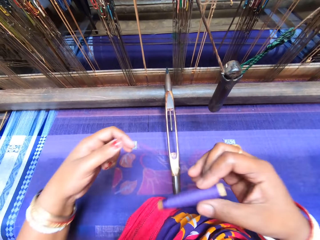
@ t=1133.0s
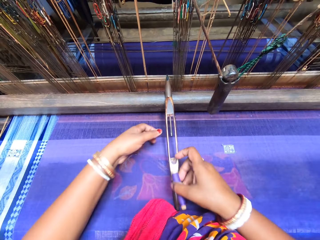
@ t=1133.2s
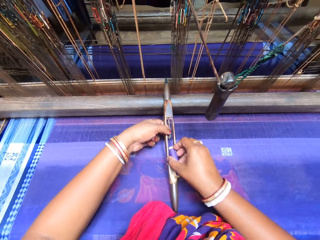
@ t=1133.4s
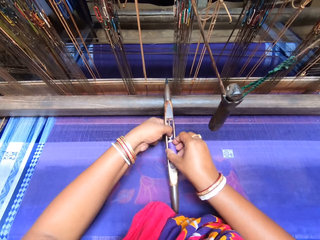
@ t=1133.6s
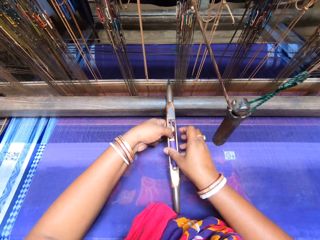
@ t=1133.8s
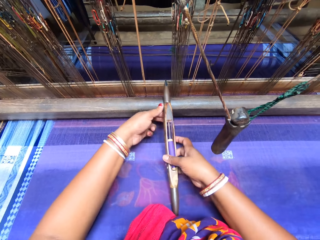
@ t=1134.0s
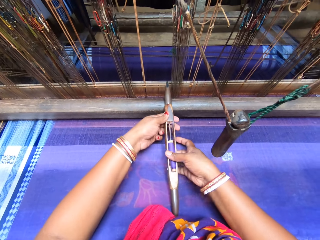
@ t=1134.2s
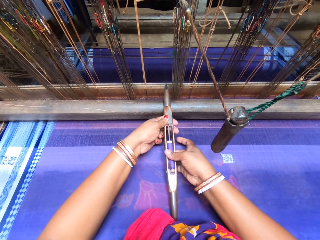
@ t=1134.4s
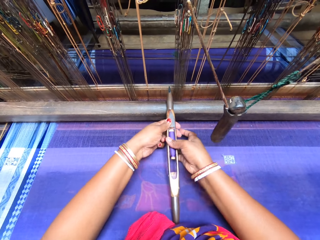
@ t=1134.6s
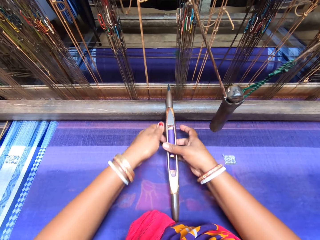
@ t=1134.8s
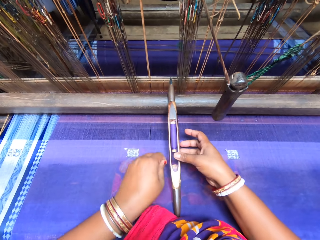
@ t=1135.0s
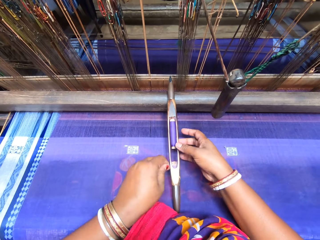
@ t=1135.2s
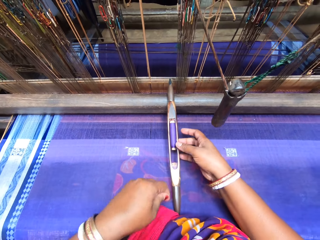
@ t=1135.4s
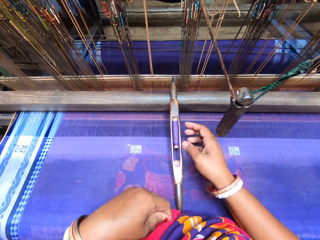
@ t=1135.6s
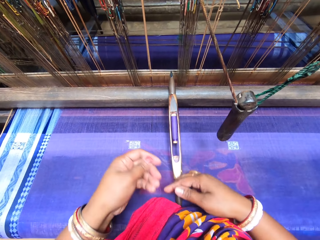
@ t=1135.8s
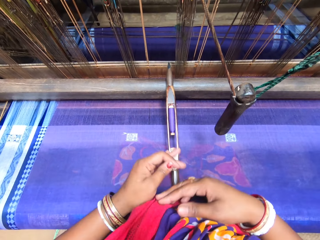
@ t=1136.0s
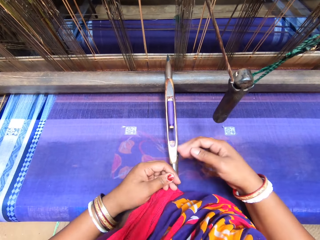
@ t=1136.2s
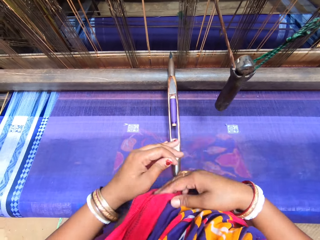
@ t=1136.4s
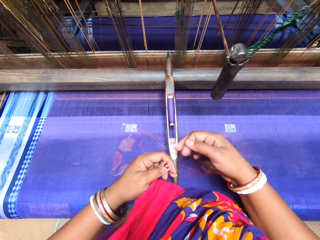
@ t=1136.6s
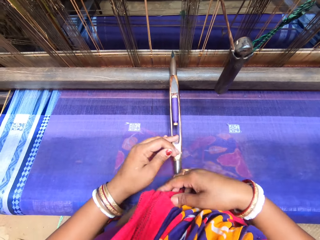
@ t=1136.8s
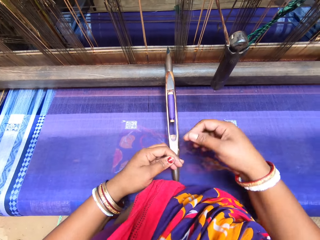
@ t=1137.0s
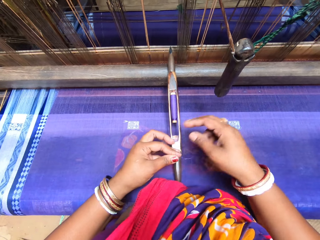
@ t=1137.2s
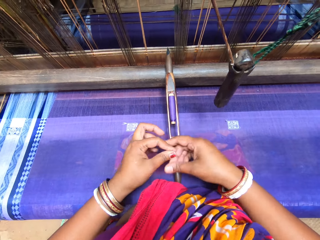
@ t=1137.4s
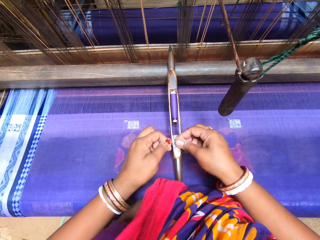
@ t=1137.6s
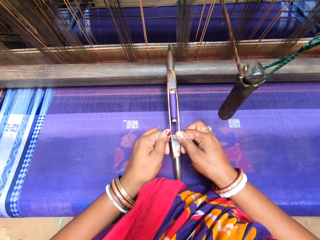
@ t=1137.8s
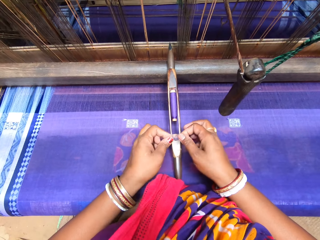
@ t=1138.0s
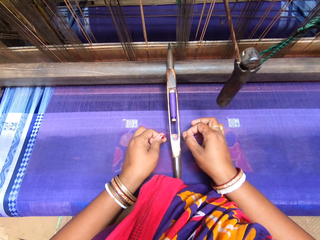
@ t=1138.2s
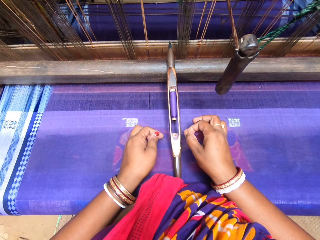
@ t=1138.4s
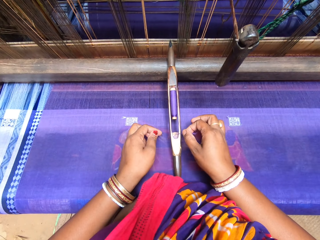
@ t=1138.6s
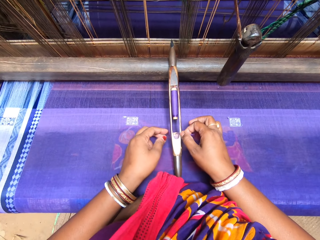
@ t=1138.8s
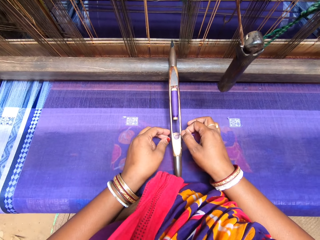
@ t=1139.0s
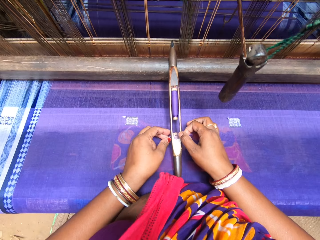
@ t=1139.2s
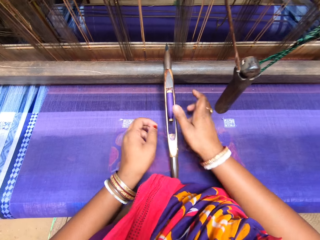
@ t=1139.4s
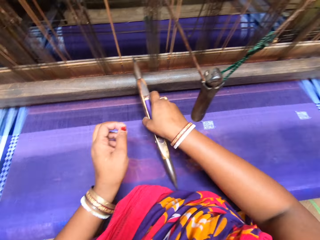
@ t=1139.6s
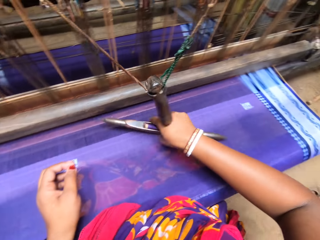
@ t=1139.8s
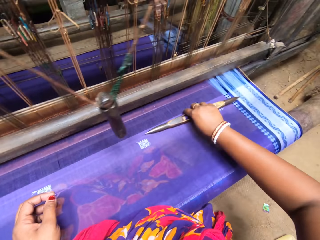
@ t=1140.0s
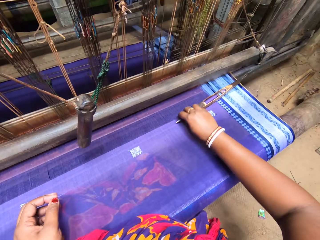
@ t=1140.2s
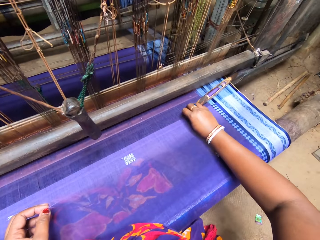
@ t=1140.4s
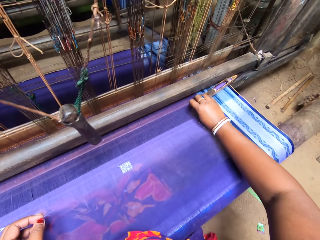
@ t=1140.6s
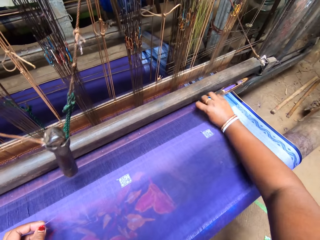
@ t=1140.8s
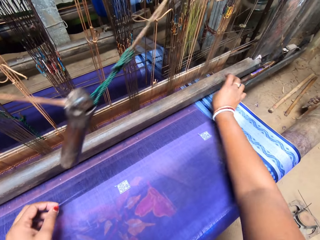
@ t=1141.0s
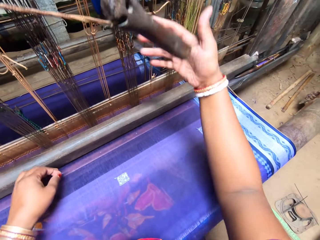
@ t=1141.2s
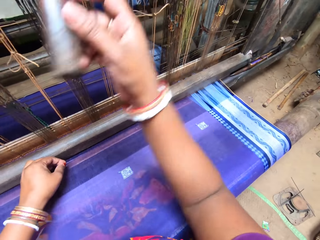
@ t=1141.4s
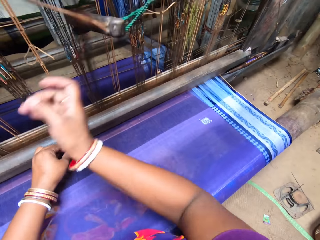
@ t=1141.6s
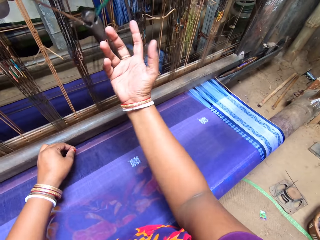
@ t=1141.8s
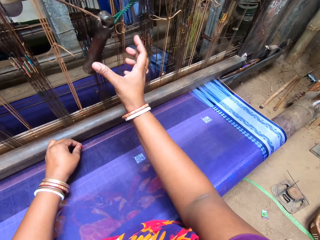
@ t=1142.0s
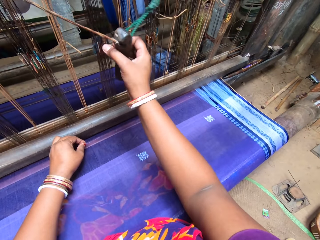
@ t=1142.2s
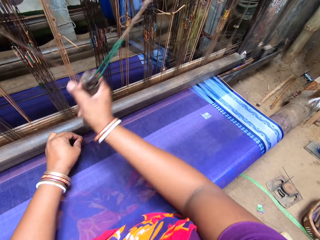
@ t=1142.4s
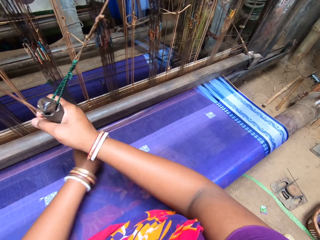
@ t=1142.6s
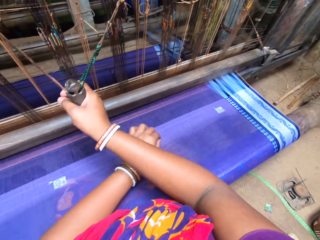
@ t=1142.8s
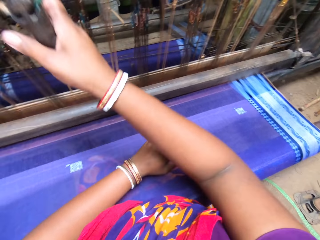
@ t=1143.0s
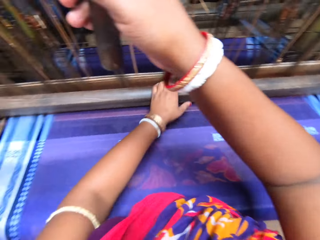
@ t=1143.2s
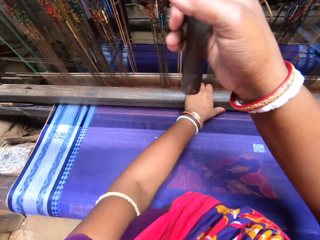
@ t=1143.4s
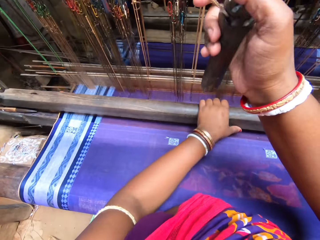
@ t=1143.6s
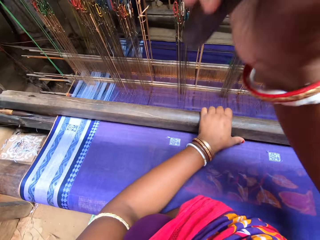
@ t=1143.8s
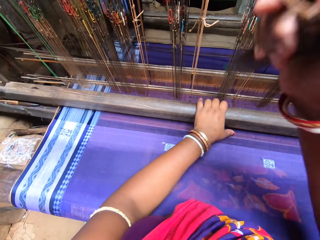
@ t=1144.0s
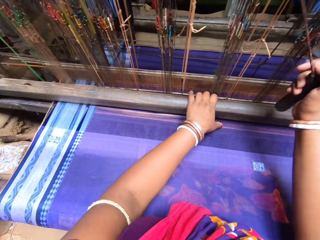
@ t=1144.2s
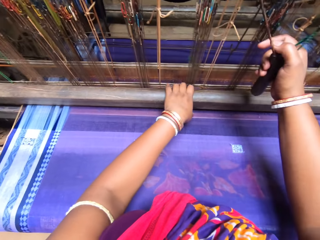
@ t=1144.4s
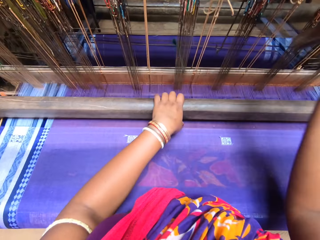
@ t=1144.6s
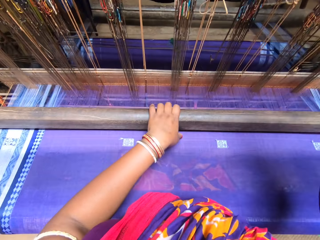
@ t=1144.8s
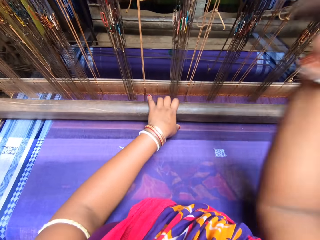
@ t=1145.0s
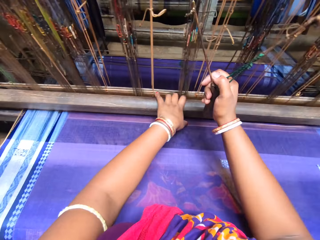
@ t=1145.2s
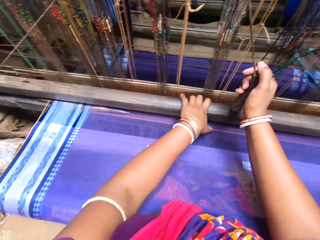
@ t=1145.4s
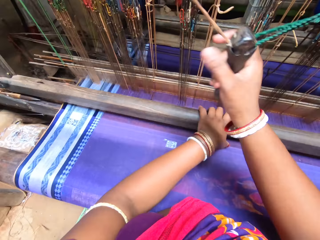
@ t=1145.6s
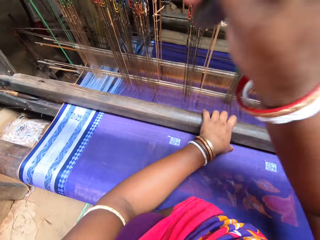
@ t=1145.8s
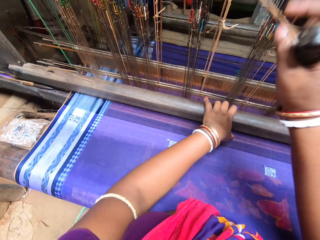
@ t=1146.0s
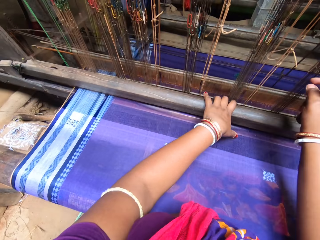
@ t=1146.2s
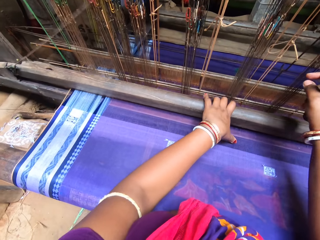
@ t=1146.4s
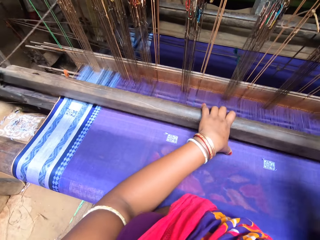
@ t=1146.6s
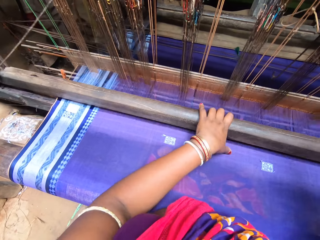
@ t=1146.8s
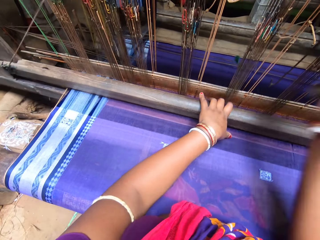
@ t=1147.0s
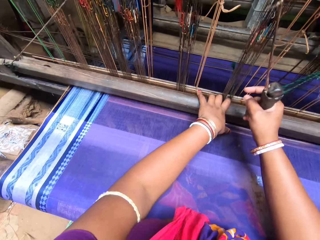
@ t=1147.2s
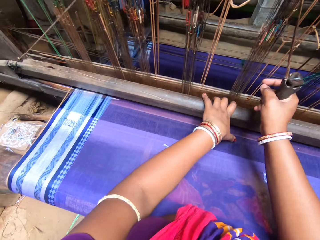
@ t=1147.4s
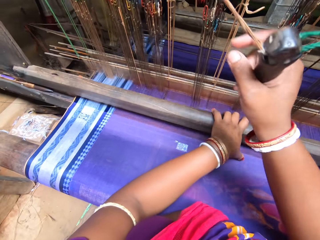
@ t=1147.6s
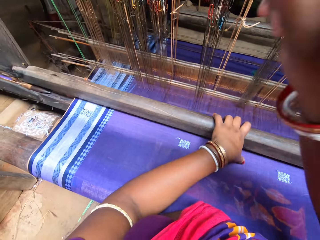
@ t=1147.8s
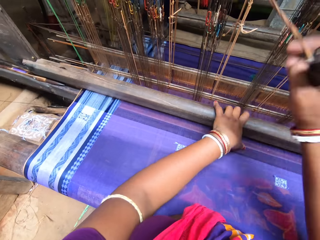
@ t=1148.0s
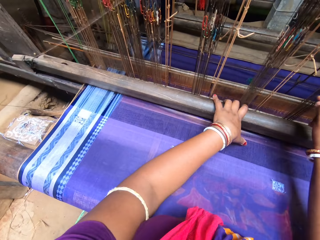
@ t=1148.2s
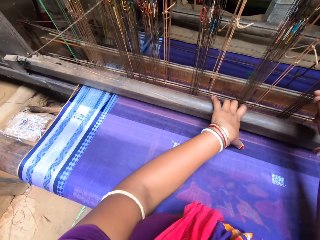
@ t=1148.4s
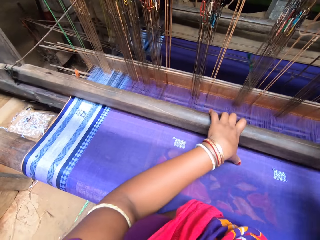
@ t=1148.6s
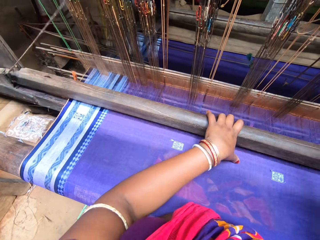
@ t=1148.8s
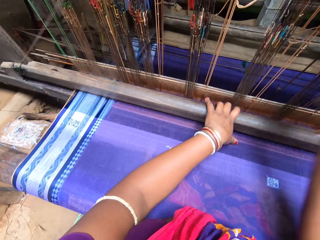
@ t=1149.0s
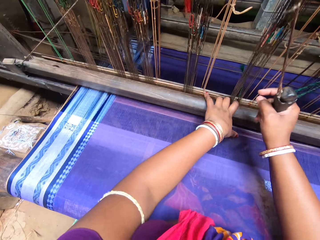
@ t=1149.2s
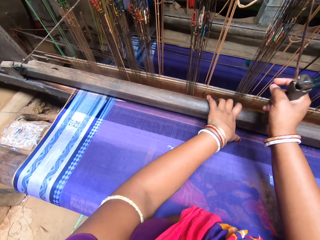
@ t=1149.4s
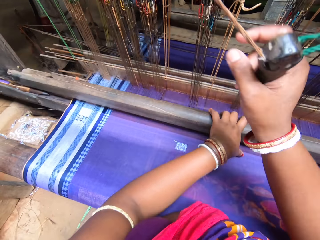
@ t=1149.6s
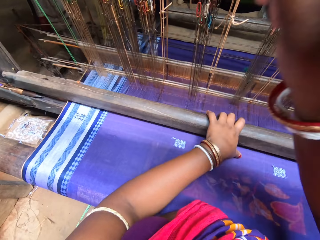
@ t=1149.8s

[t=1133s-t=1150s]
The camera wearer slots the loom thread into the loom shuttle with her hands. She curls the pulled thread around her hands. She slides the loom shuttle on the fabric to a fly-shuttle loom with her right hand. She weaves the fabric on the looming machine with her hands. She sews a sari with a fly-shuttle loom machine.

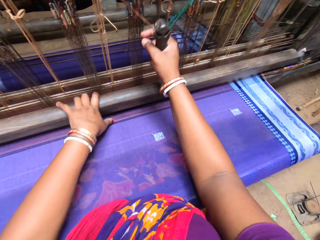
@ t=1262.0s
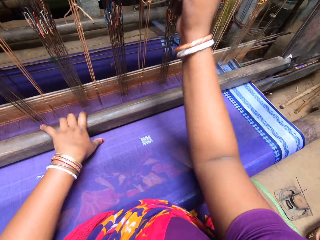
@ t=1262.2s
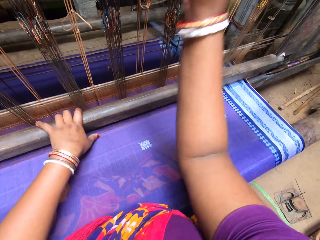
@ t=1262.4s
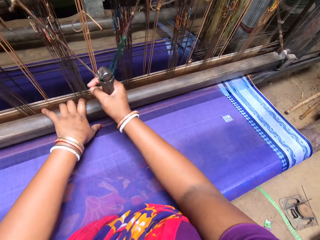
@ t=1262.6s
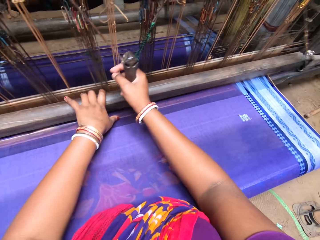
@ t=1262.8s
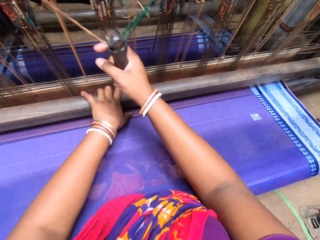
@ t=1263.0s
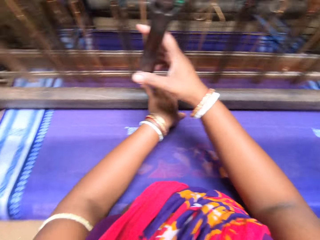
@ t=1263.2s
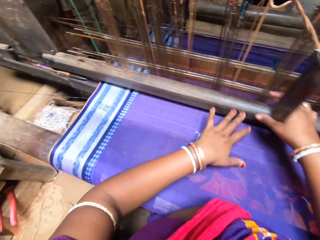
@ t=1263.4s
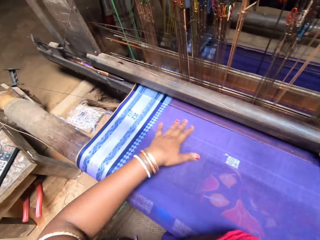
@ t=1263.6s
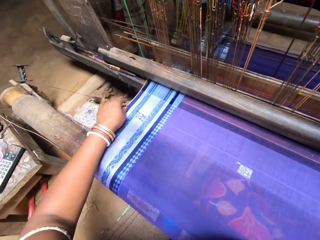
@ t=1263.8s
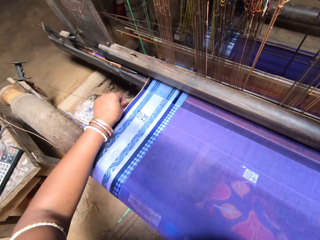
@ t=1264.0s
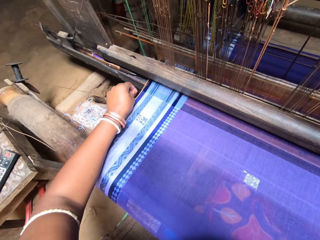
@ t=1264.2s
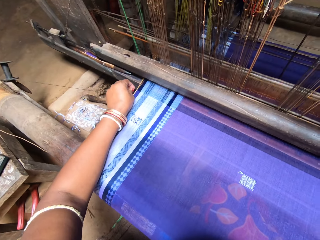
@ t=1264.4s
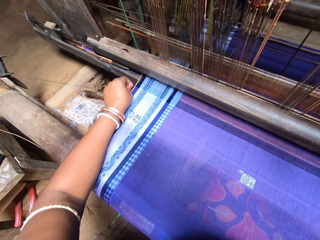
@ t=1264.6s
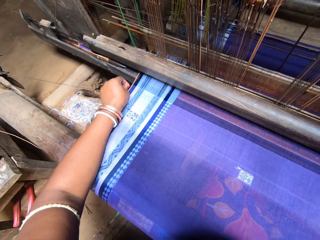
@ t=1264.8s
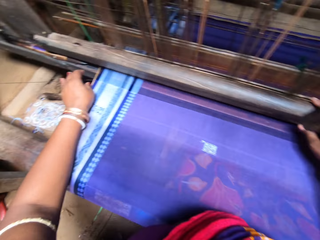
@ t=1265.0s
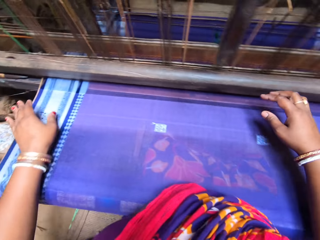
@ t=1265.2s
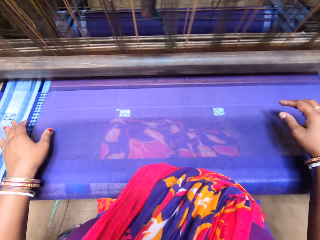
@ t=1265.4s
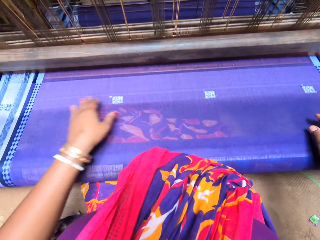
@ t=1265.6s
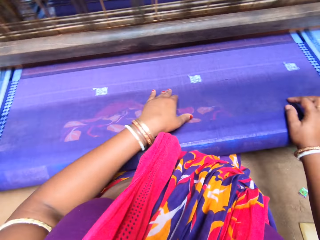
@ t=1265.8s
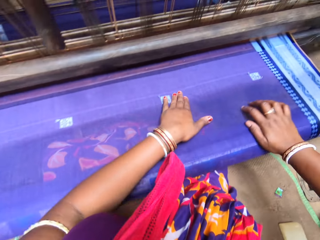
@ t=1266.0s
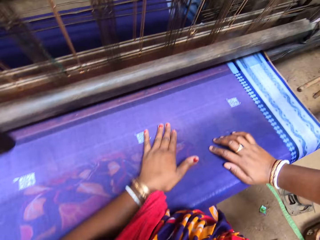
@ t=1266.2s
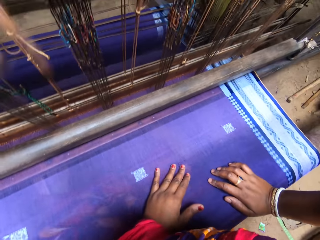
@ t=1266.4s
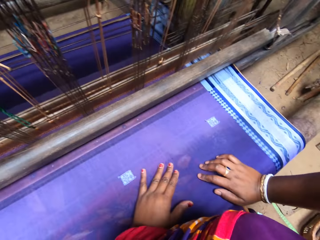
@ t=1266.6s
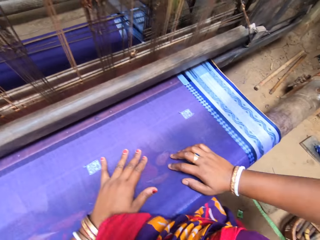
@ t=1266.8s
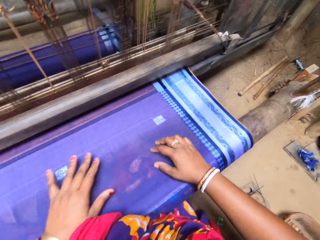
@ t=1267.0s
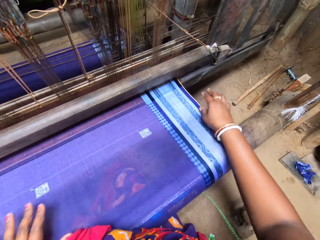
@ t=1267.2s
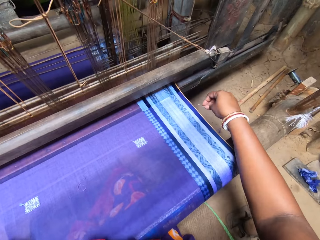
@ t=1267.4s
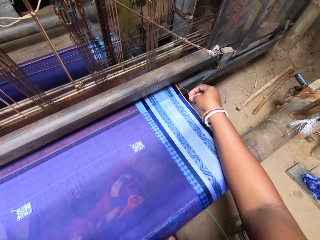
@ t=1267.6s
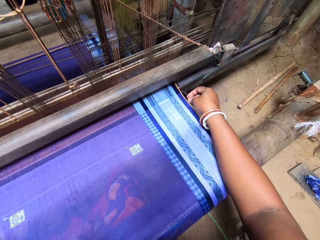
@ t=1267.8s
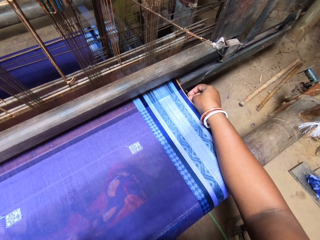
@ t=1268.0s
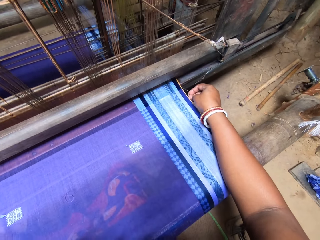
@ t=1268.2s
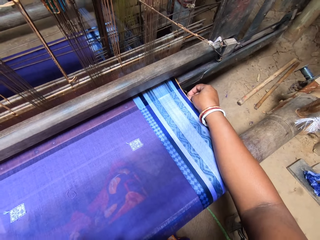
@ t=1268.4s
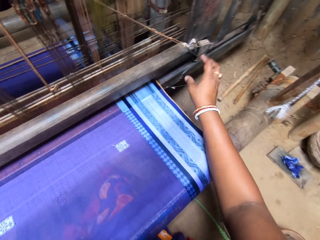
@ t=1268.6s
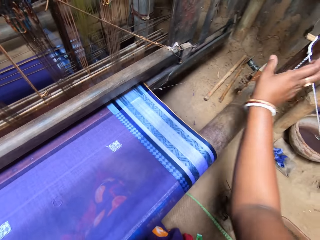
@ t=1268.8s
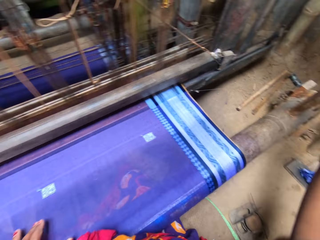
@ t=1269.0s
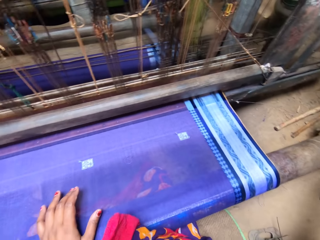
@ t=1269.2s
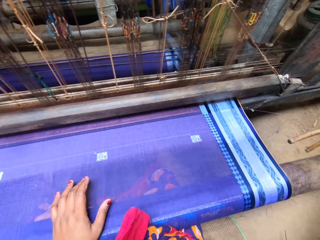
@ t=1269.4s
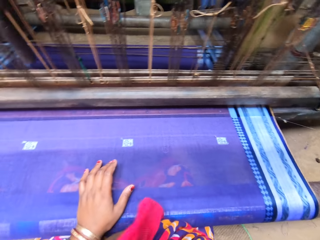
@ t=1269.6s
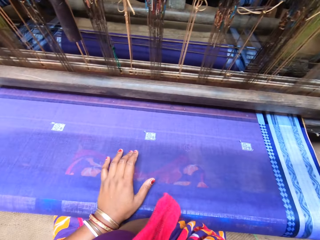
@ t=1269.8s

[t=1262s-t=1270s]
The camera wearer adjusts a feeder thread on the looming machine with her left hand. She touches the thread with her left hand. She places her hands on the fabric. She touches a sari with both hands. She fastens the thread with the right hand.
